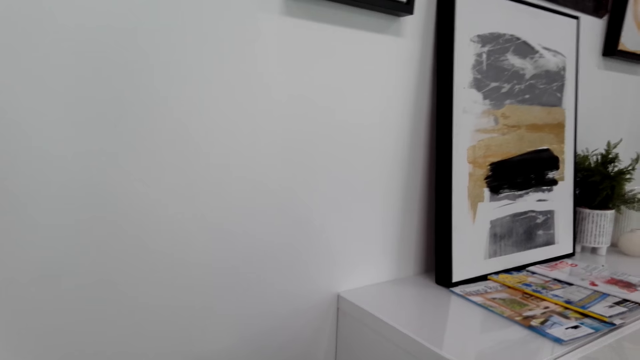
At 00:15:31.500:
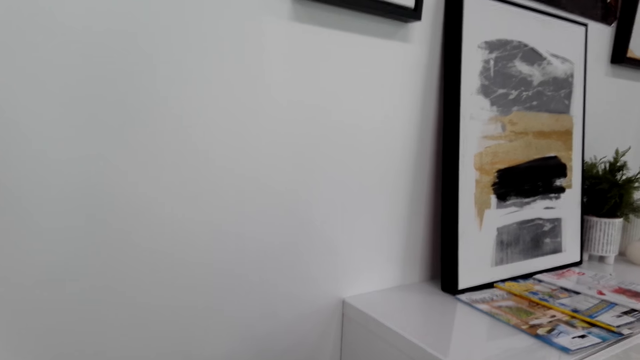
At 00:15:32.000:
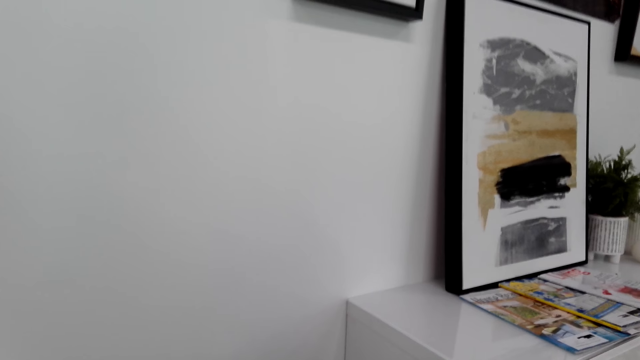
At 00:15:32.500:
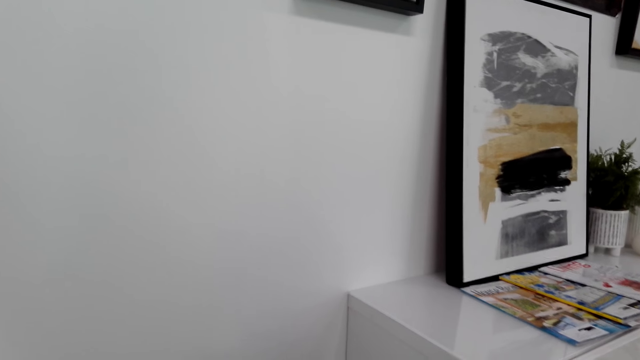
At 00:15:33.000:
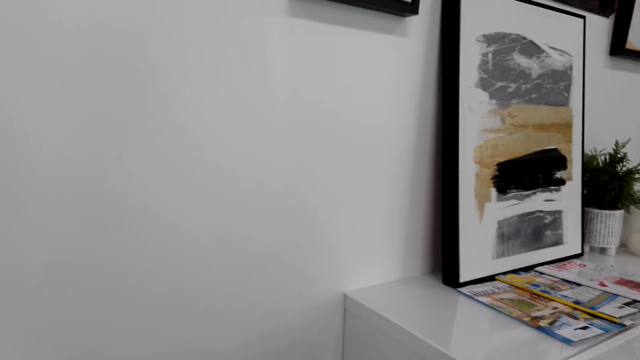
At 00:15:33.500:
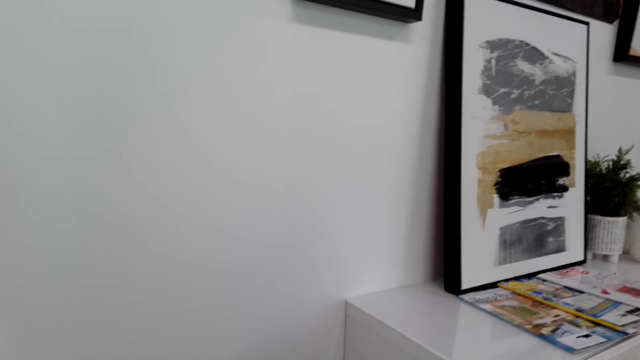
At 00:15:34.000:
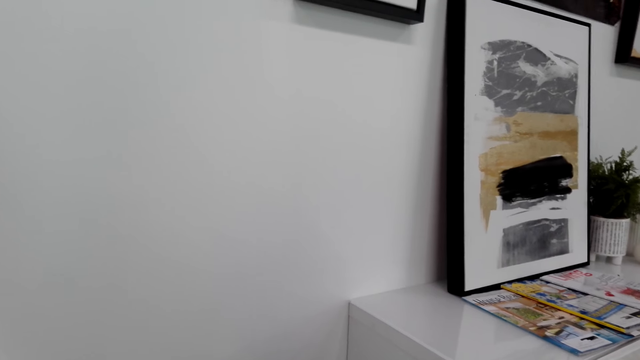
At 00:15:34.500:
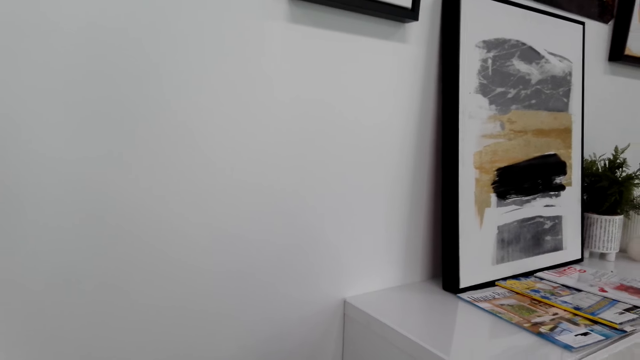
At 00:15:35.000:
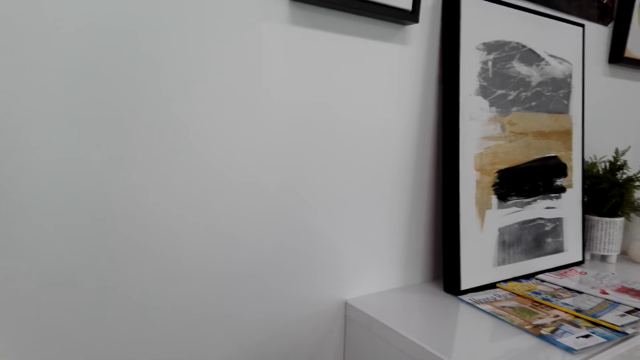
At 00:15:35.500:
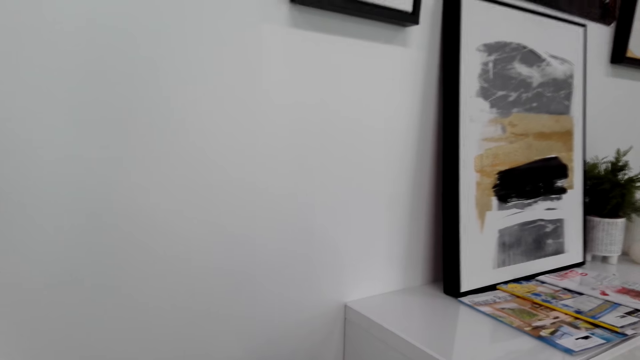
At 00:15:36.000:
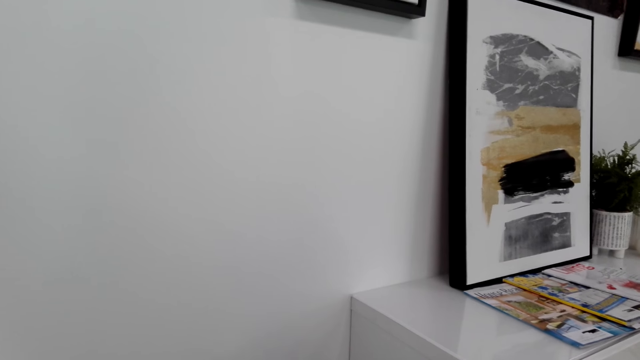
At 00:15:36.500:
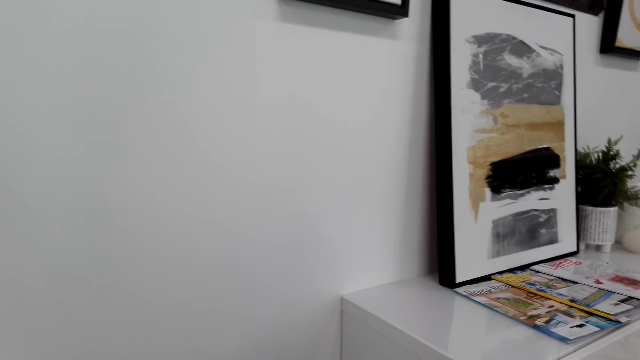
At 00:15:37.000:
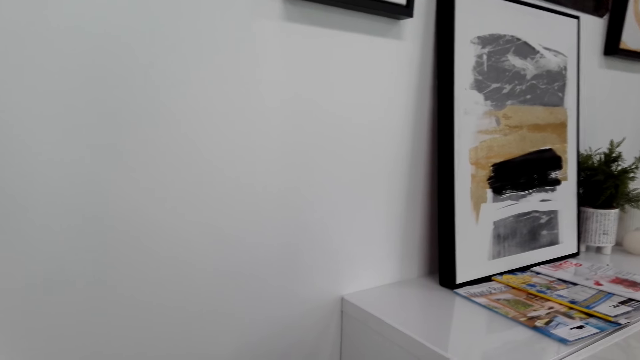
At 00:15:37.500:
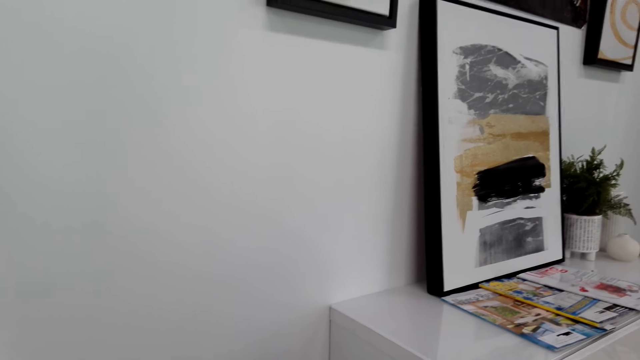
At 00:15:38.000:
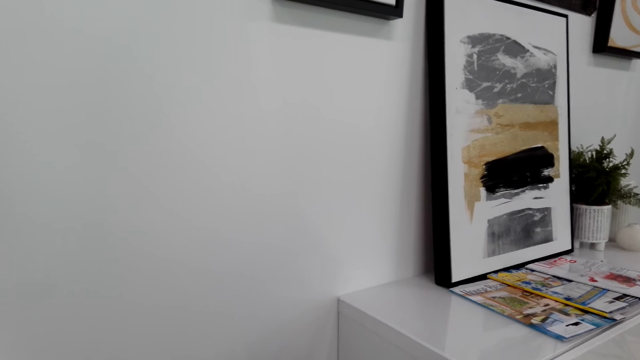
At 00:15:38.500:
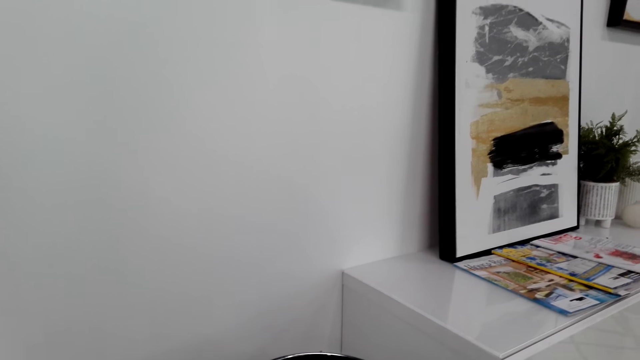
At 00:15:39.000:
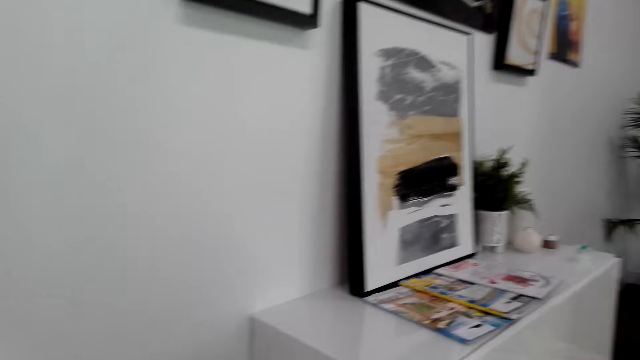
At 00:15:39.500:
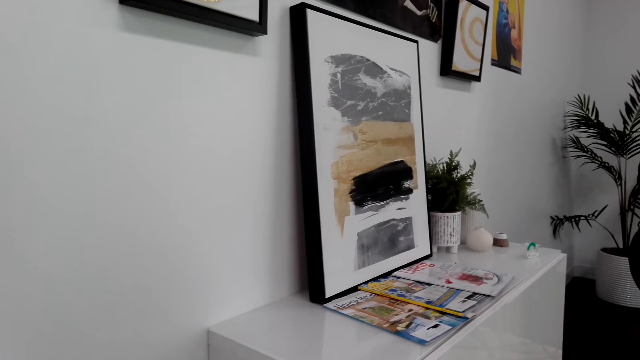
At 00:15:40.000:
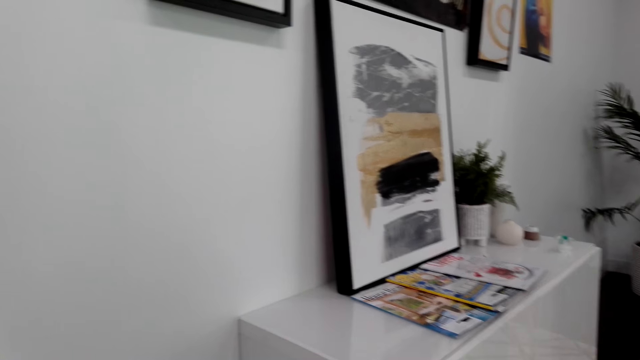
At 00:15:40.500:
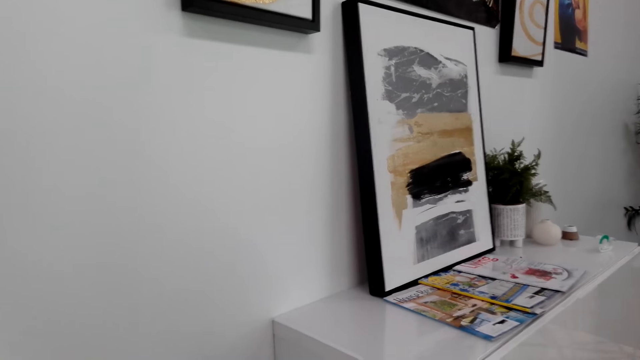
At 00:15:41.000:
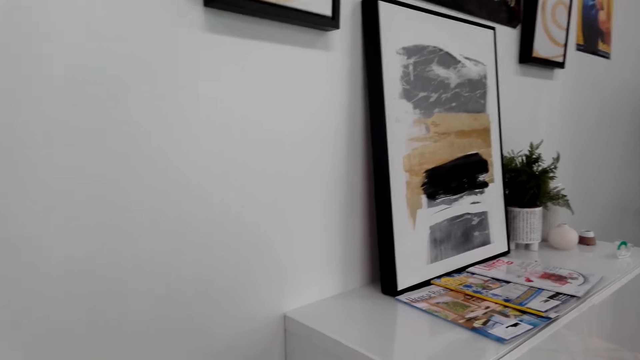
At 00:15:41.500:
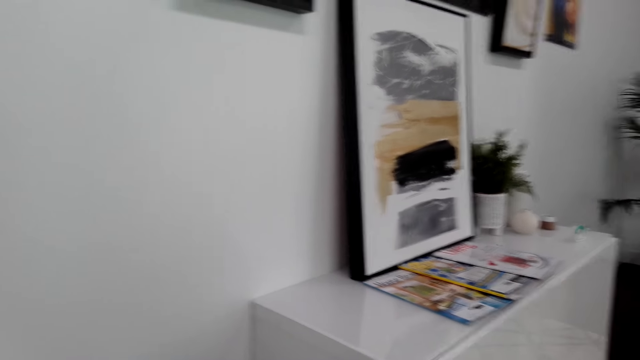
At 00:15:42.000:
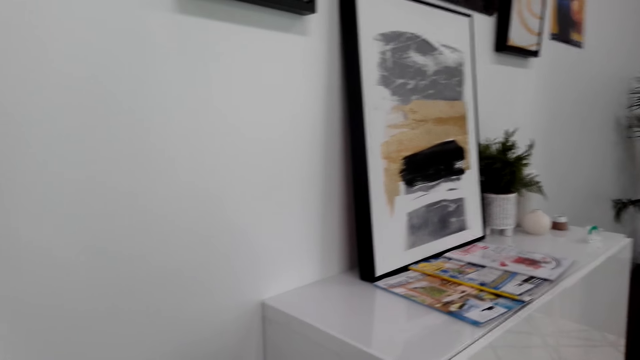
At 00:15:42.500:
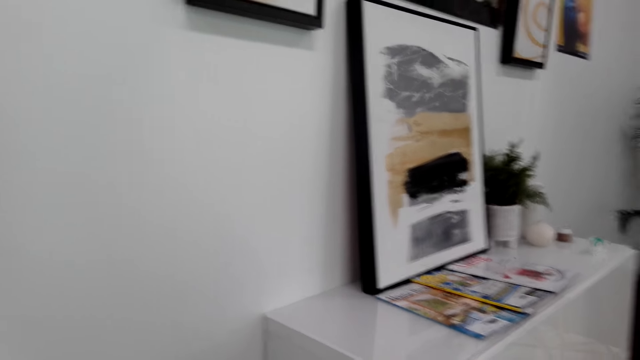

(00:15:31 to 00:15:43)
The camera wearer plays the drums.

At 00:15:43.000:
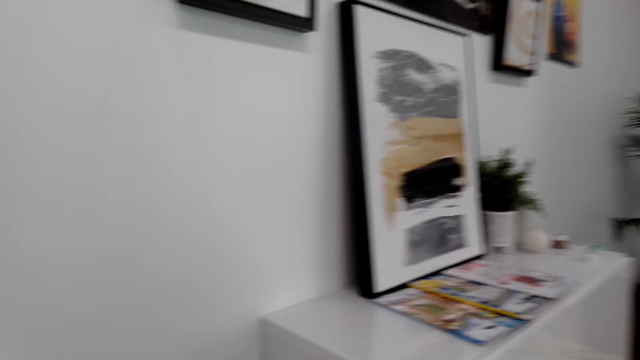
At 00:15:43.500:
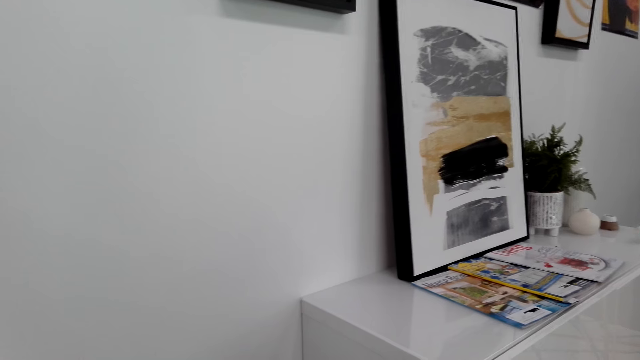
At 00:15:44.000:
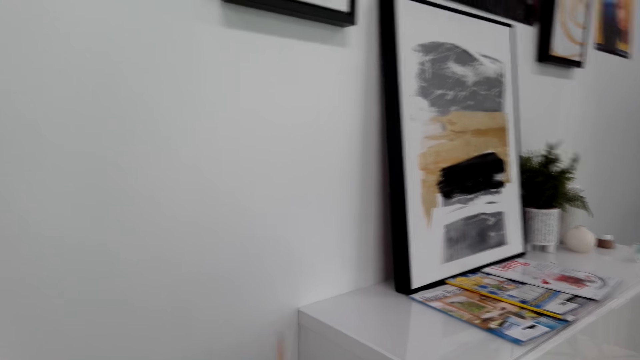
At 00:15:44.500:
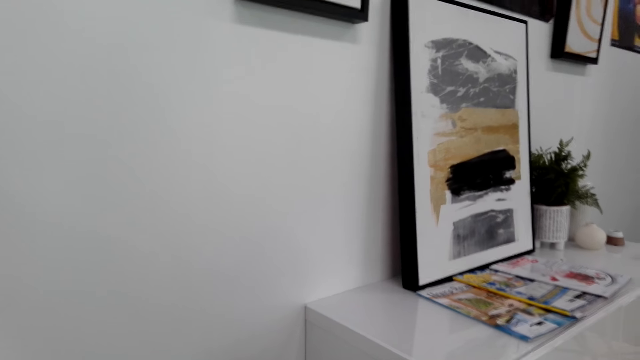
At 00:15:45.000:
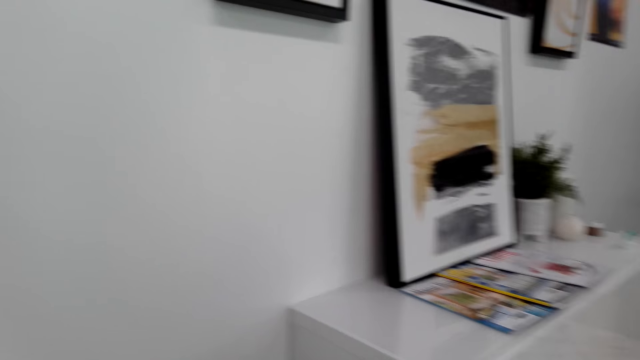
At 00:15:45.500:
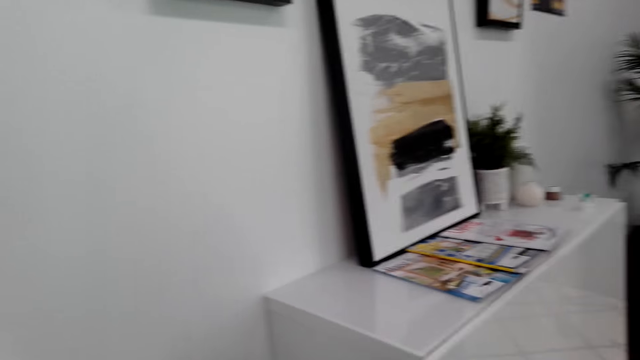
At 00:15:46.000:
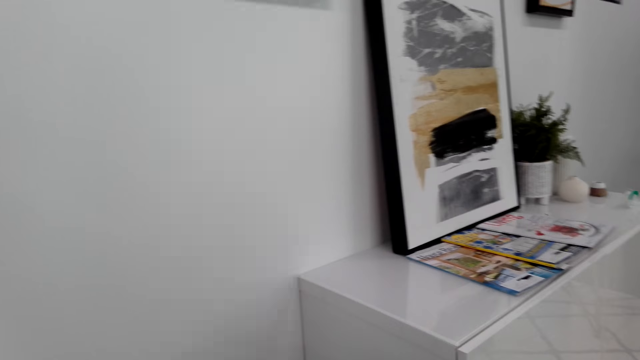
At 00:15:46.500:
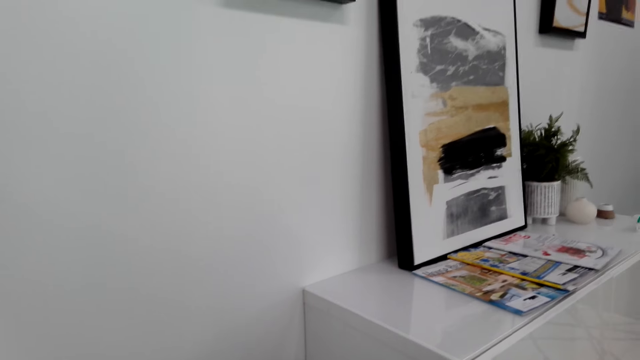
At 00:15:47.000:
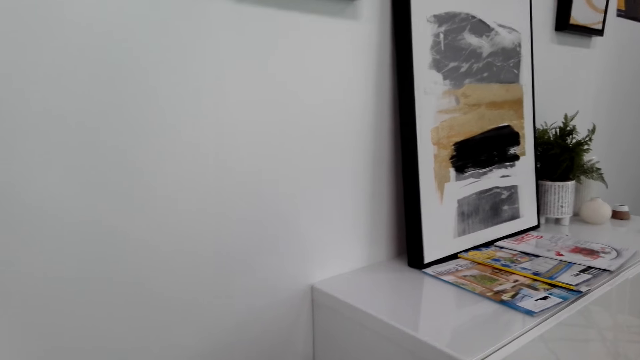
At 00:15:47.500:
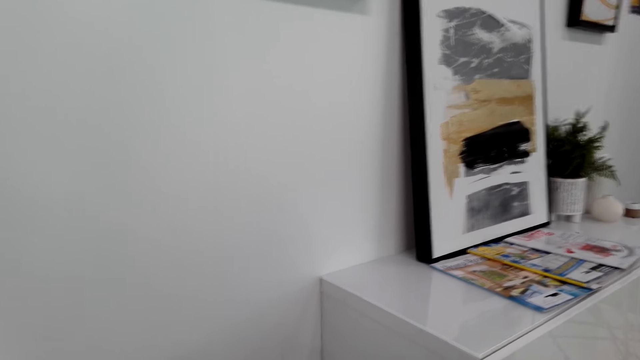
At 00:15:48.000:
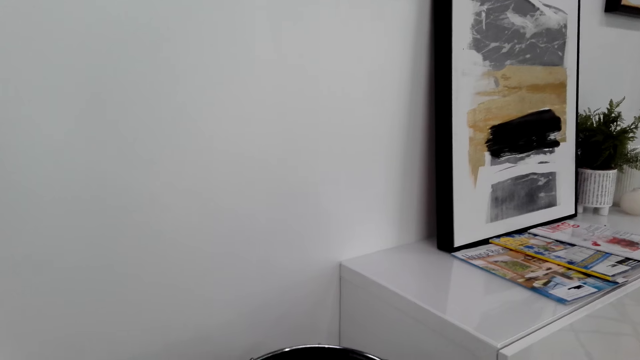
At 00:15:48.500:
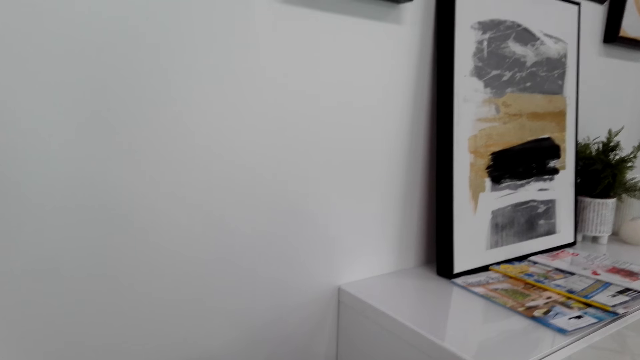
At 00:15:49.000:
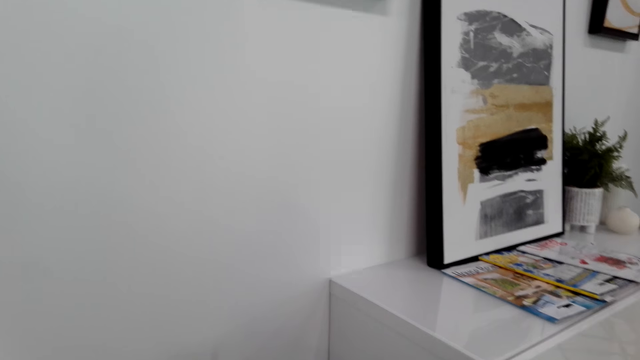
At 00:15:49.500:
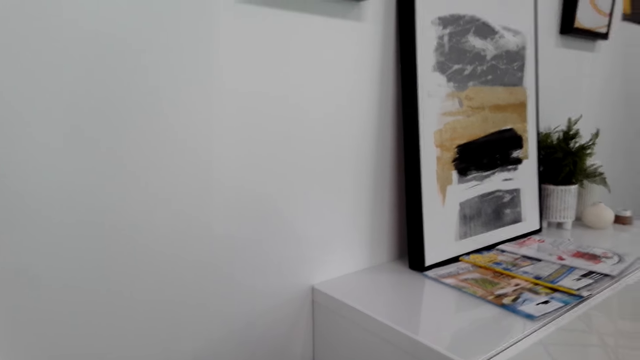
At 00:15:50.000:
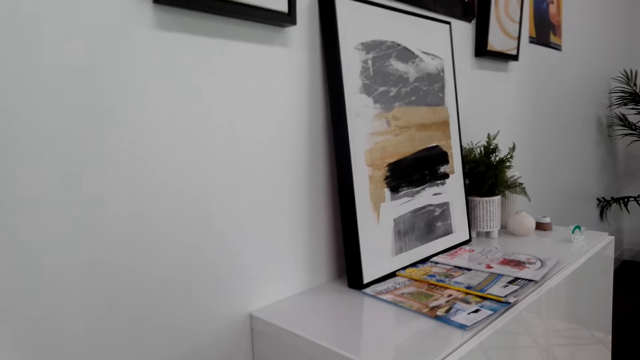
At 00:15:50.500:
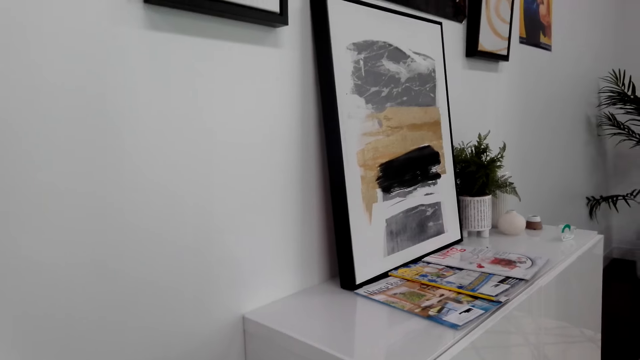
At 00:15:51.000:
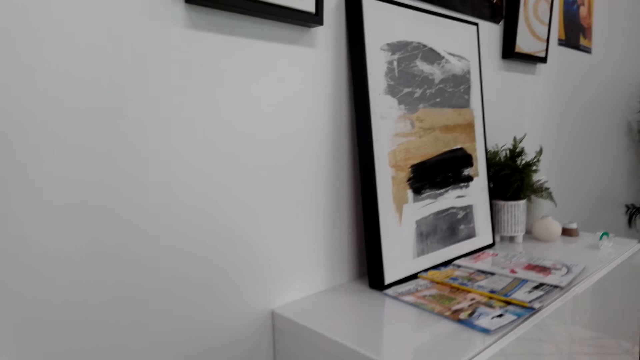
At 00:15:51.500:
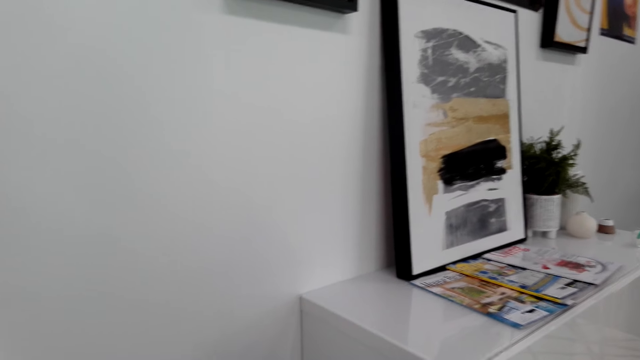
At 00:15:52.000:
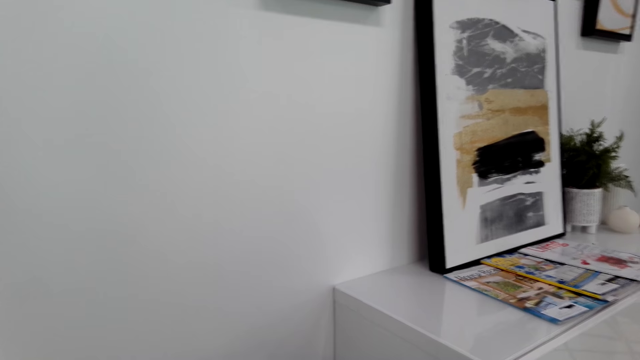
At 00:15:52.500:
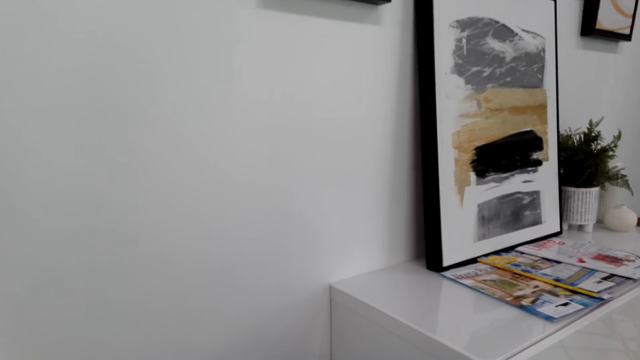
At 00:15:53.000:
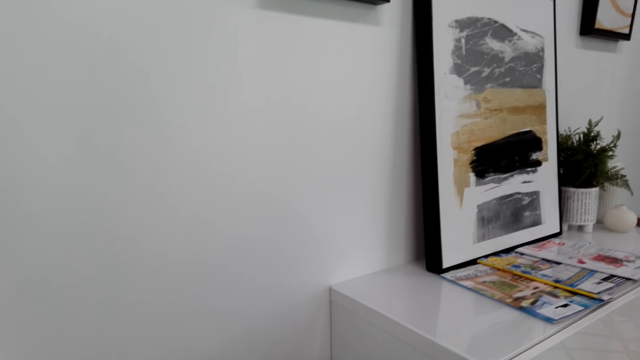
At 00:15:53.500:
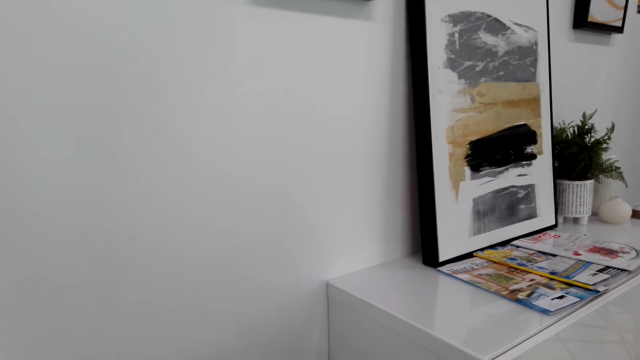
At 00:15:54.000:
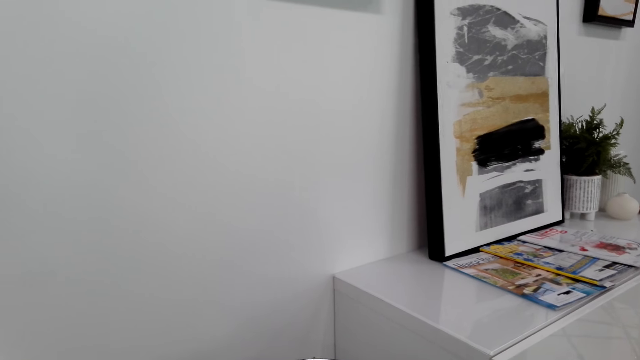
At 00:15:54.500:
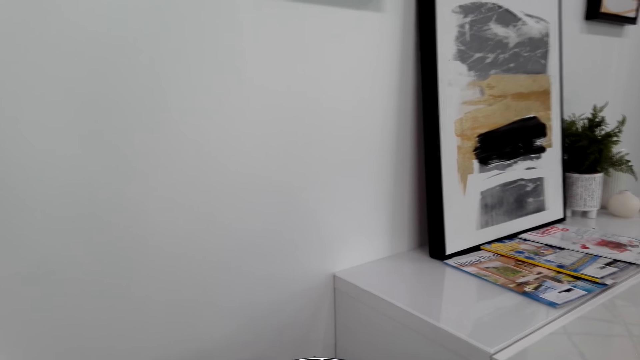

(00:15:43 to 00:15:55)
The camera wearer plays the drums.
